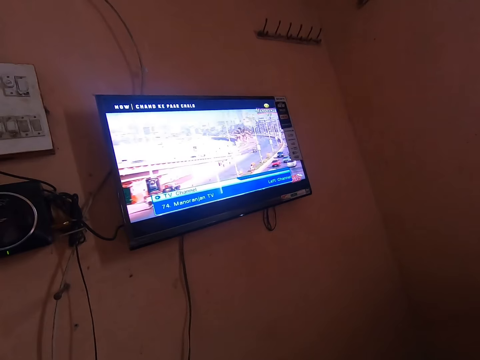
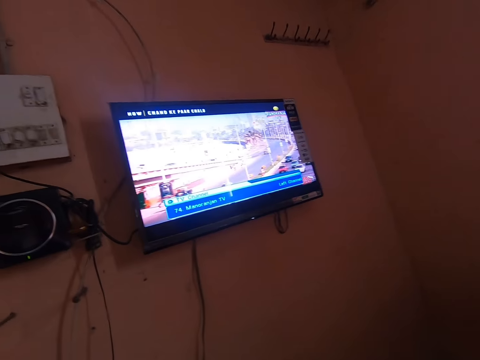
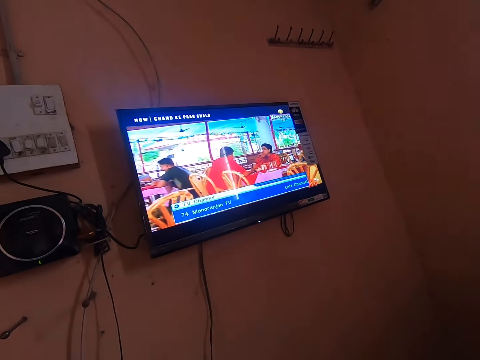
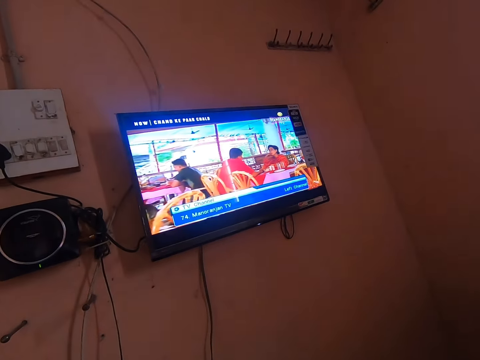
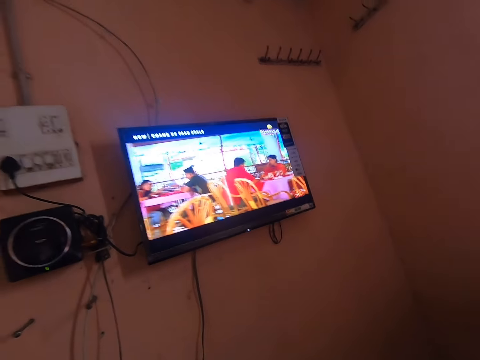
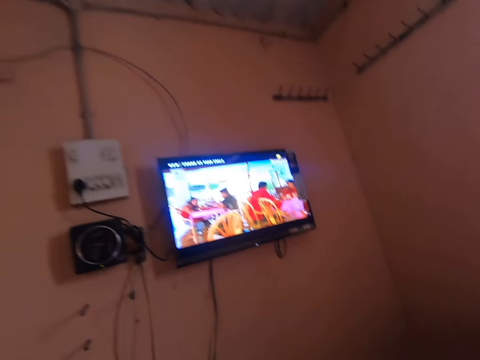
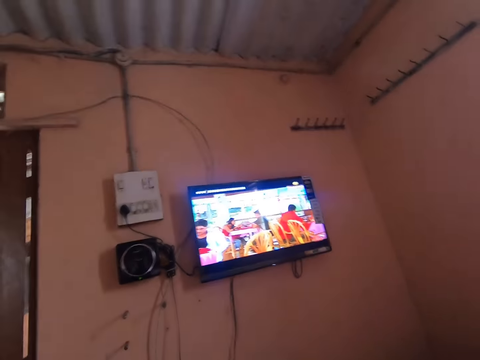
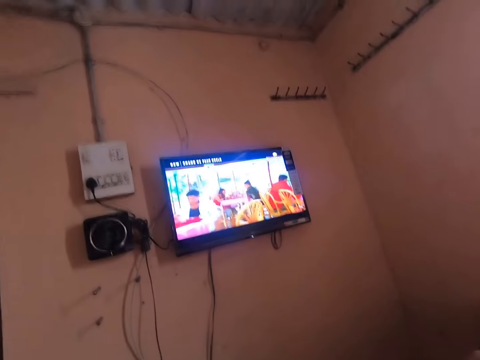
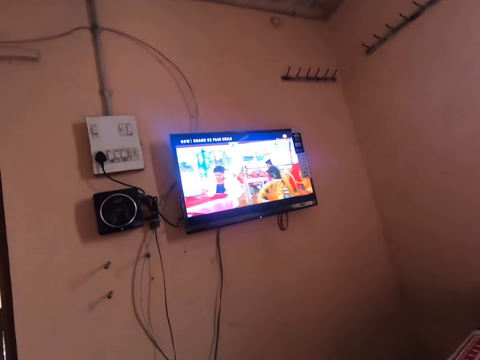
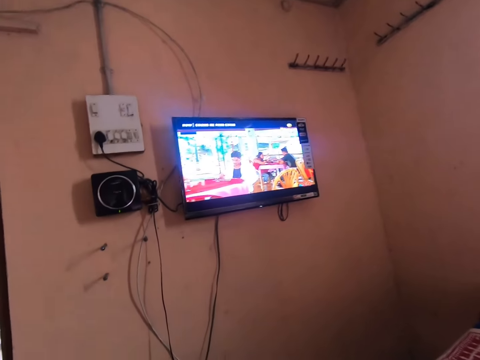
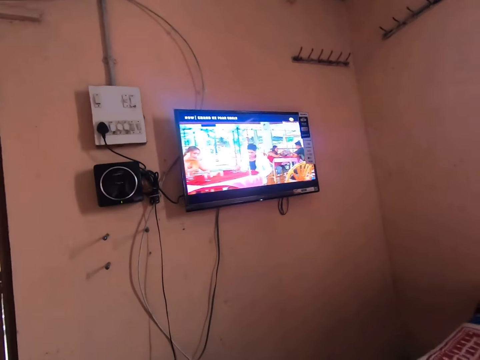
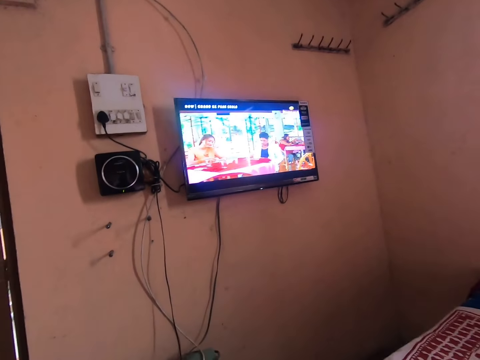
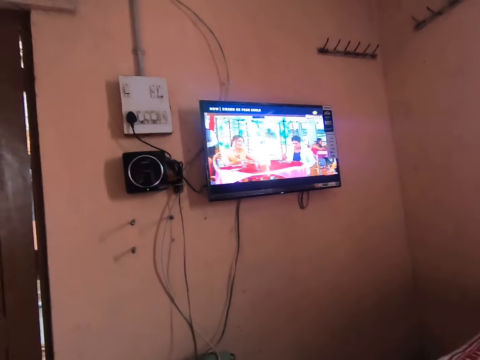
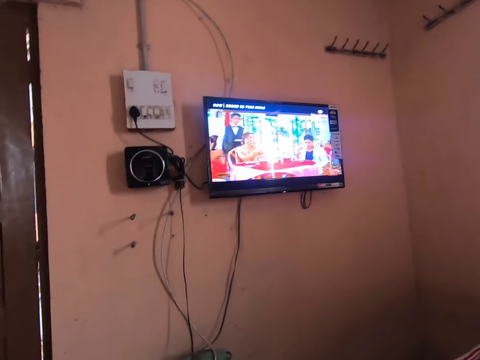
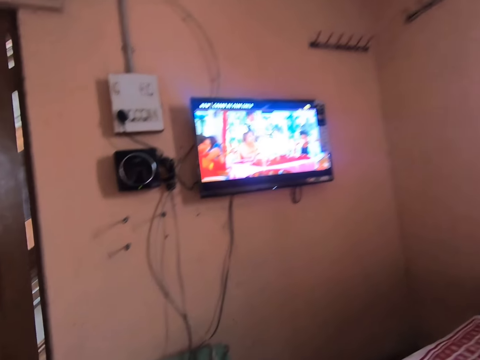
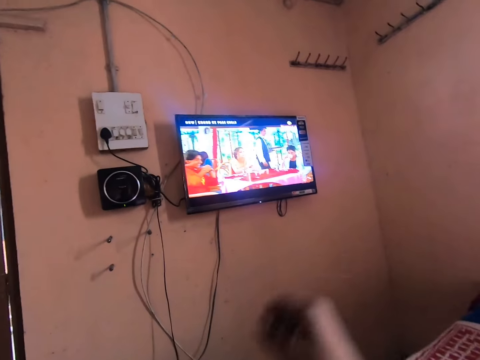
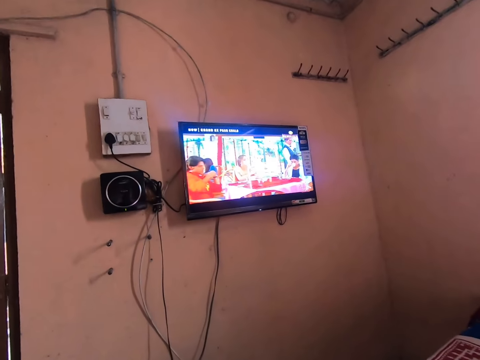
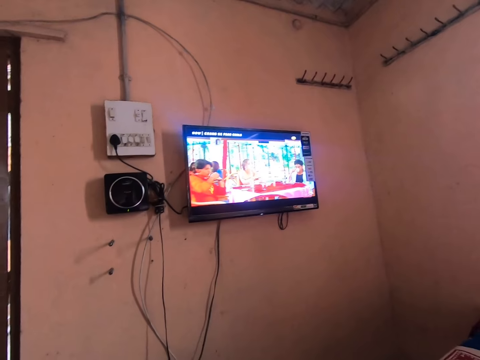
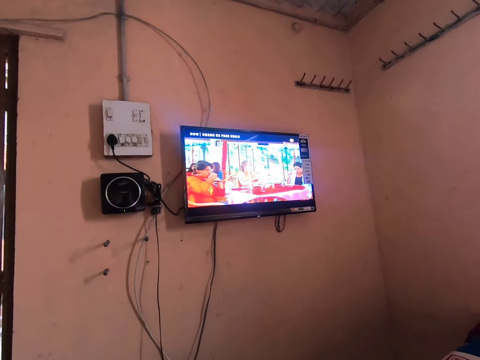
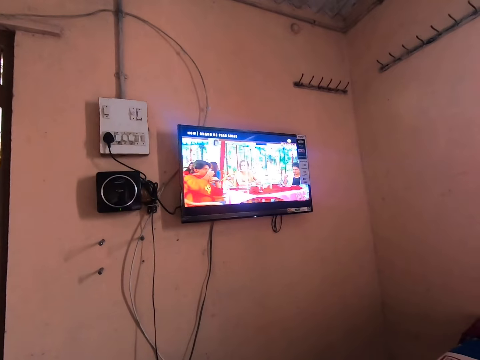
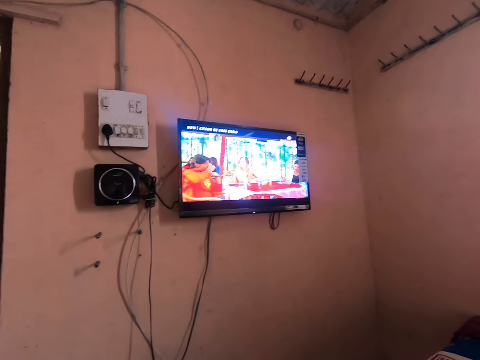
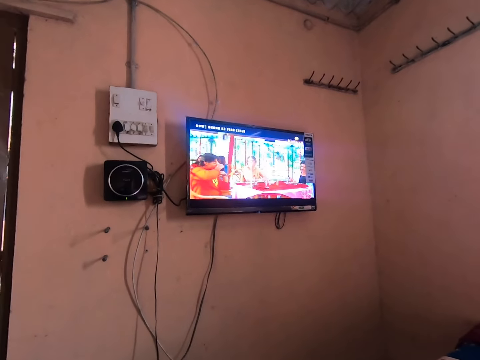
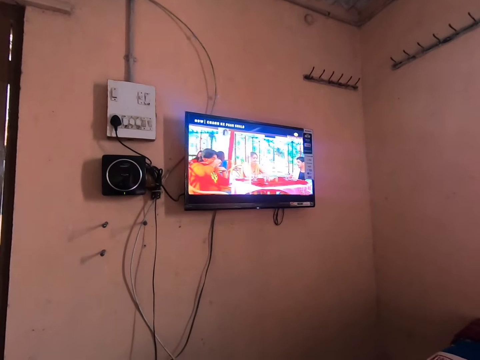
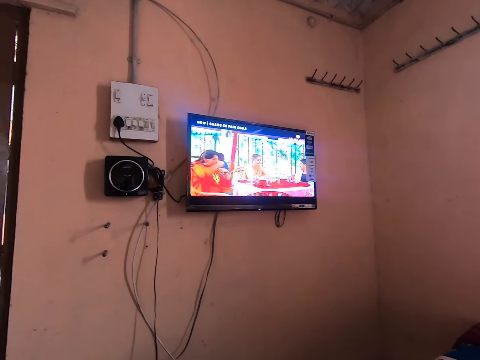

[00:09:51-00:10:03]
The camera wearer removes his hand from the digital decoder. He moves the hand.

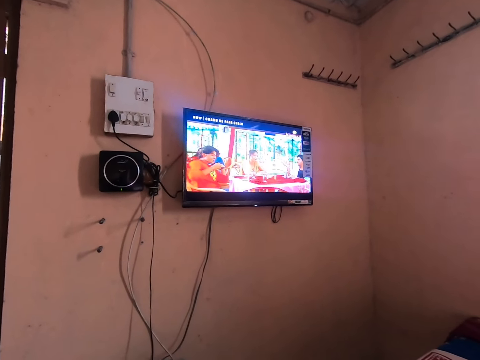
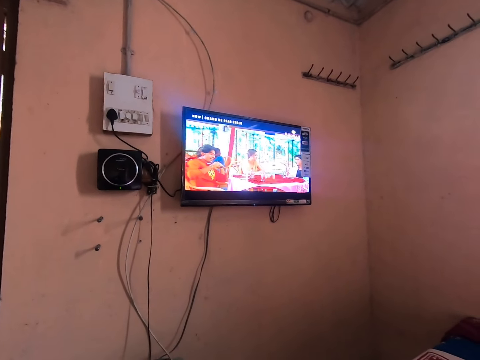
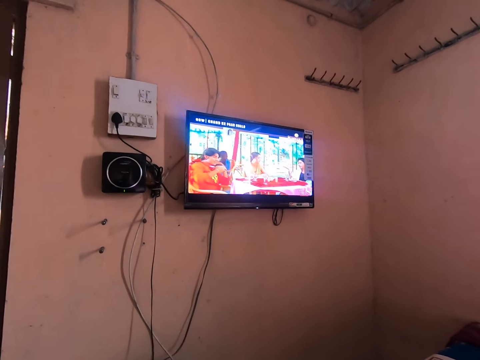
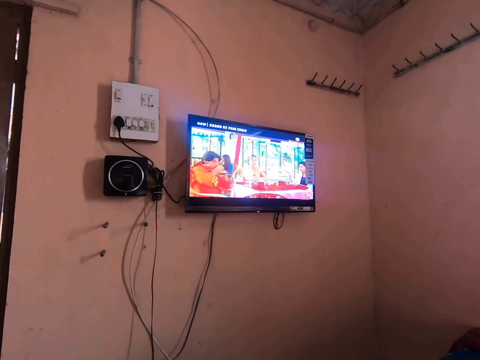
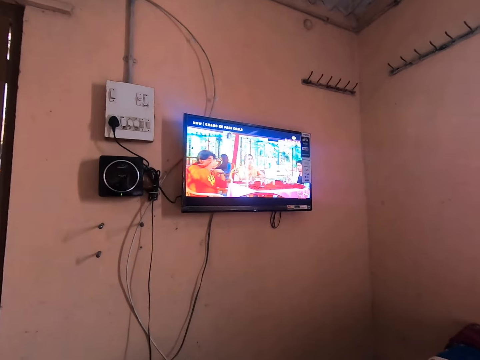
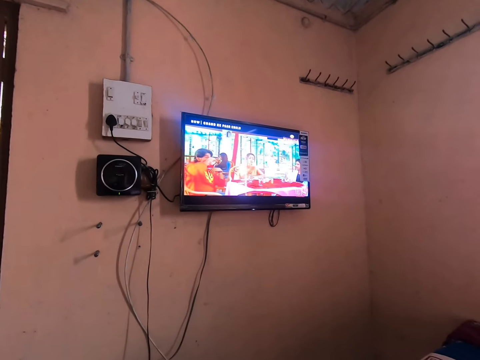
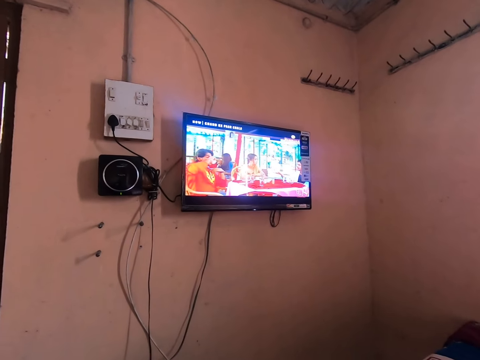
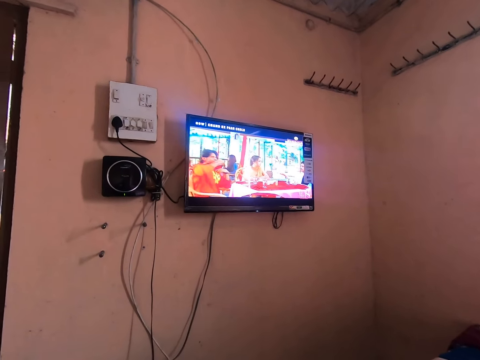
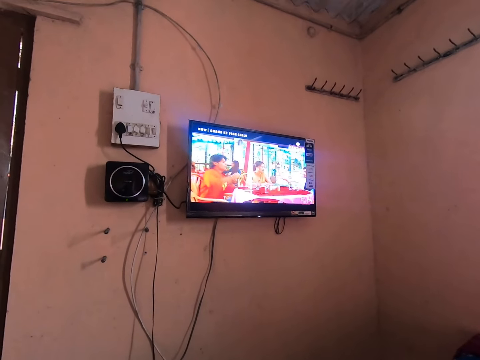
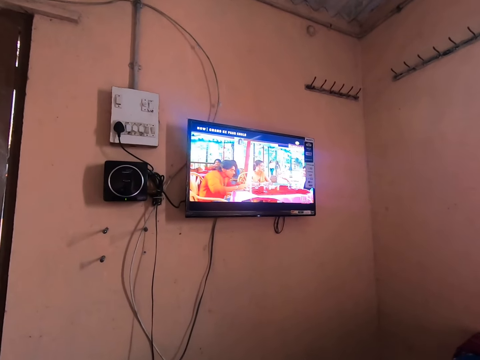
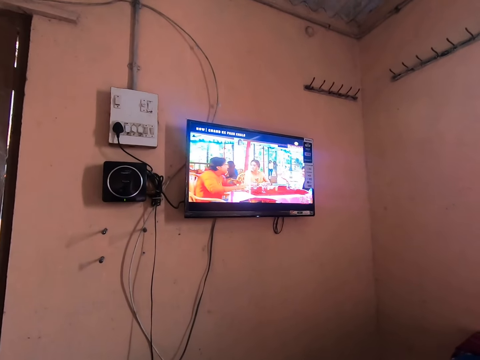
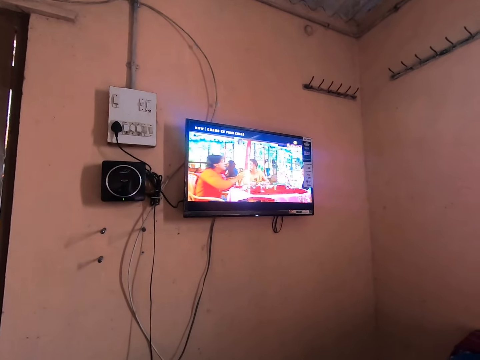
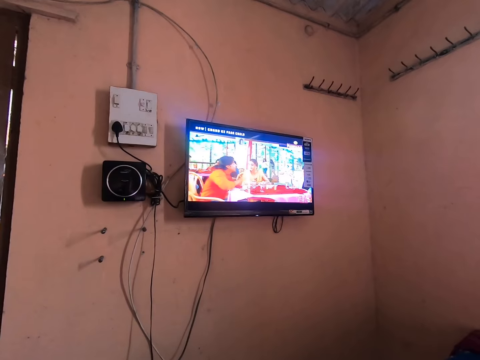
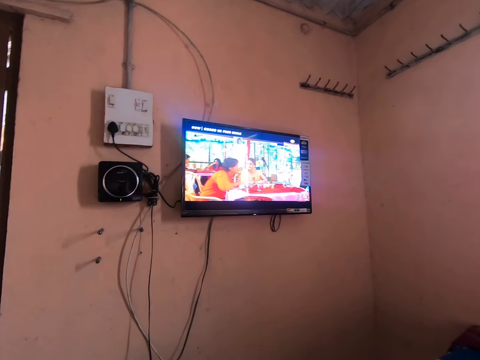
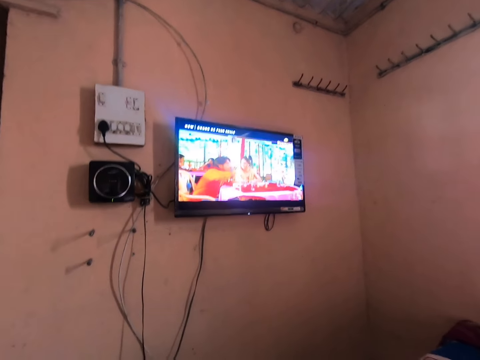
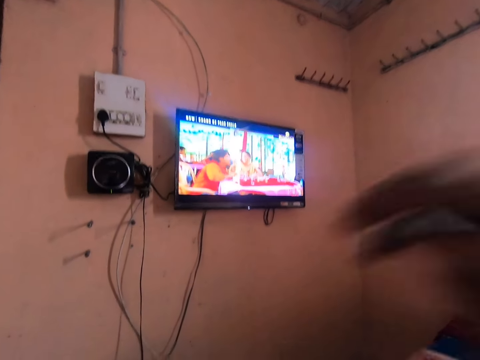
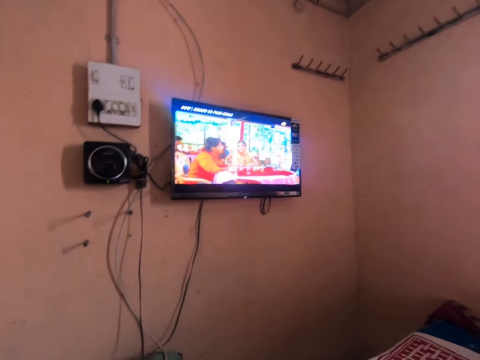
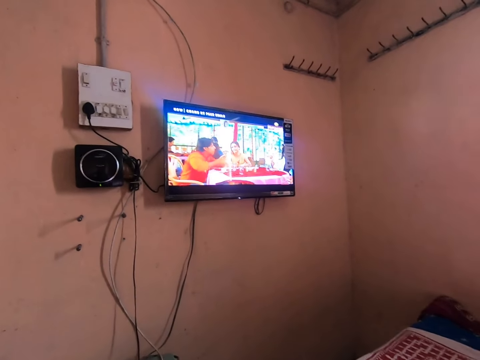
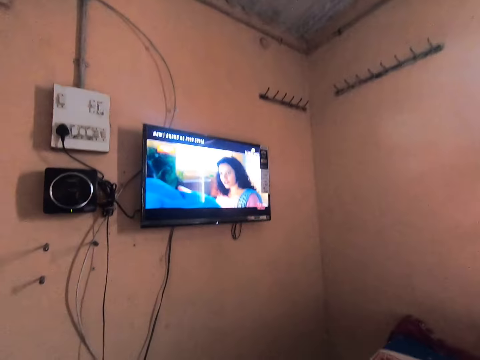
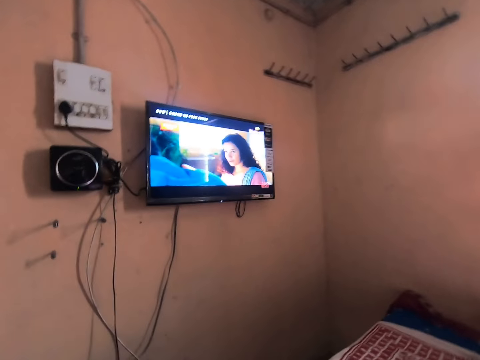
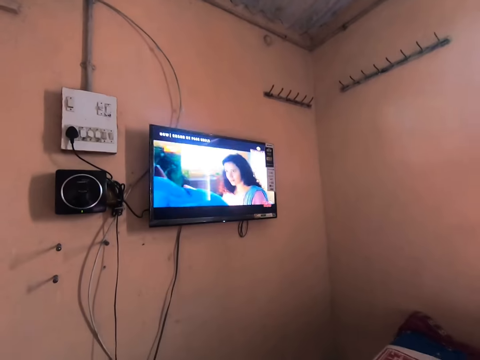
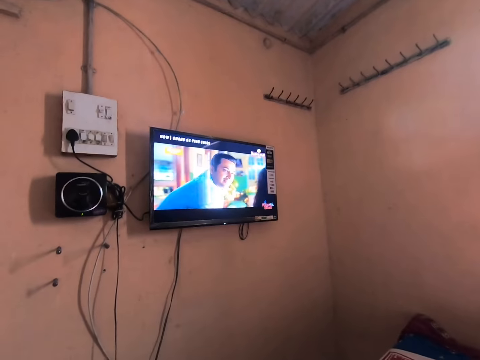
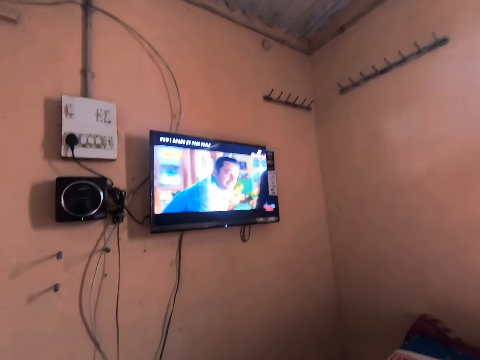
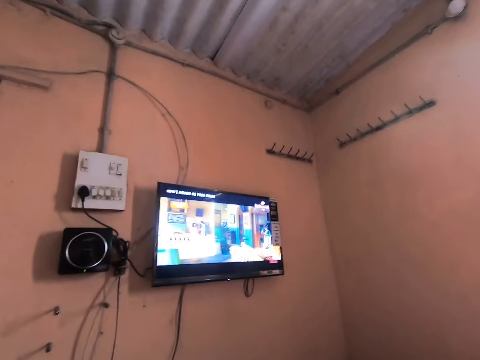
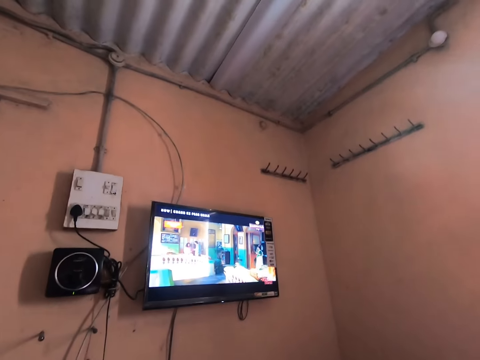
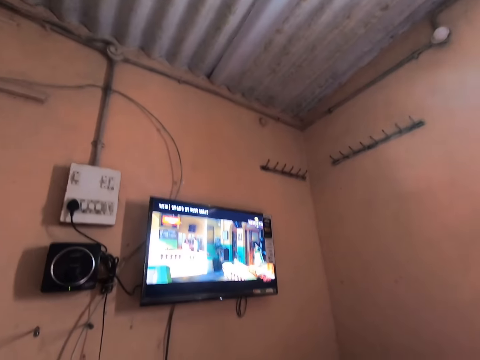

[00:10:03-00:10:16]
The camera wearer touches his face. He moves the hand.

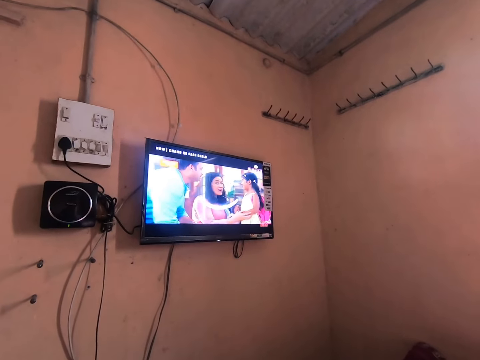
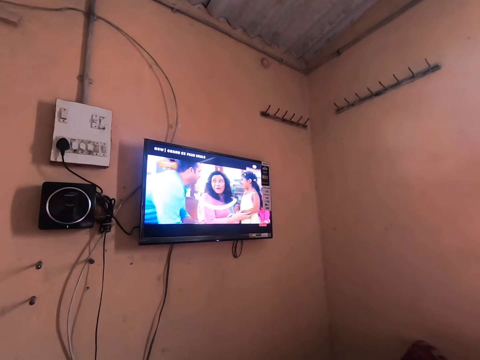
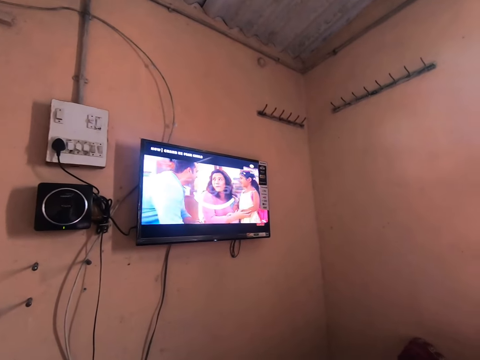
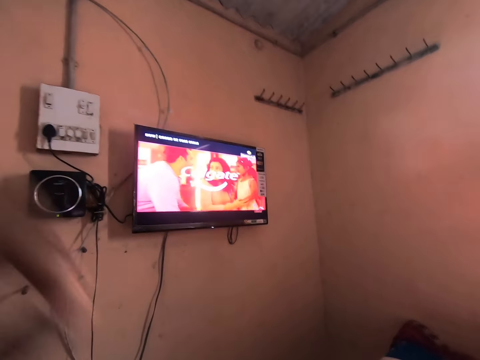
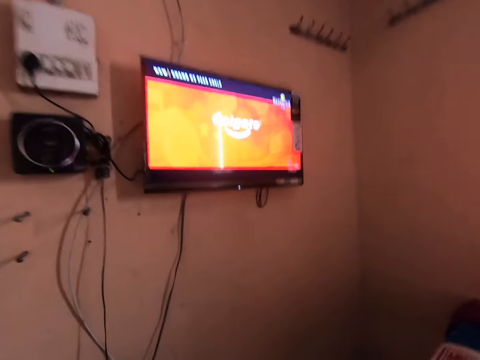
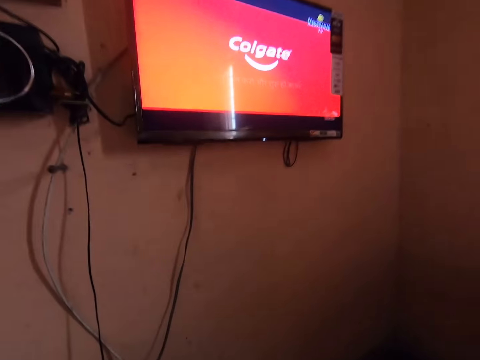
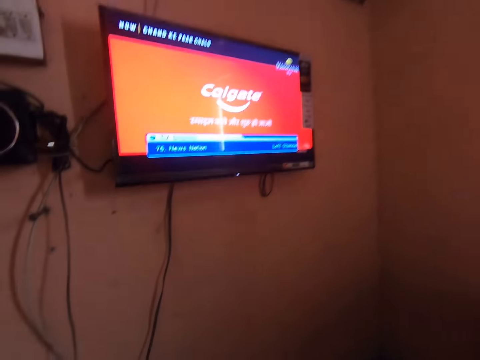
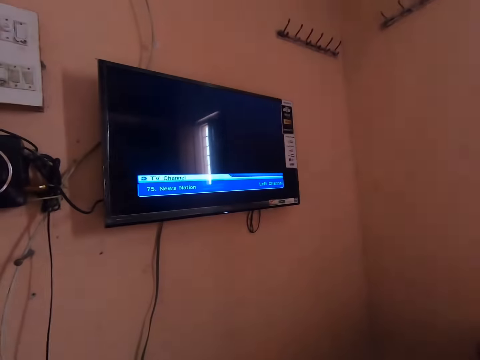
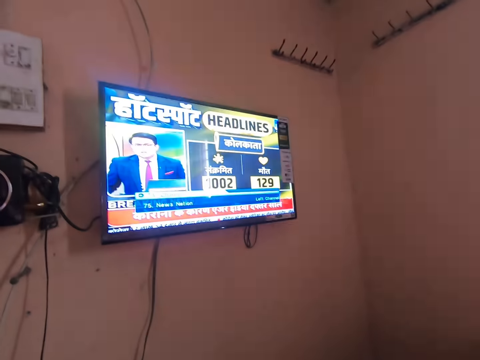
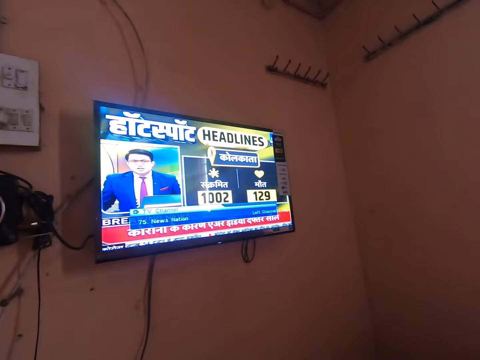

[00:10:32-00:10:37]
The camera wearer moves the hand. They operate the digital decoder on the stool.
